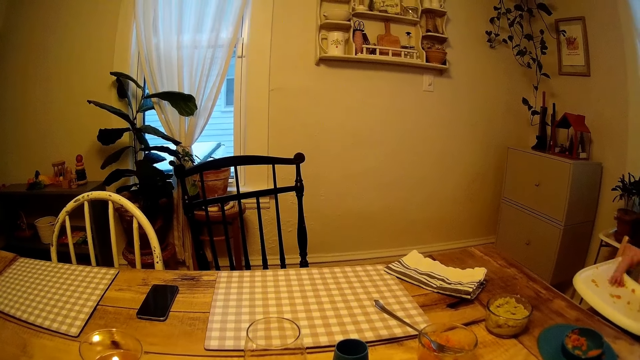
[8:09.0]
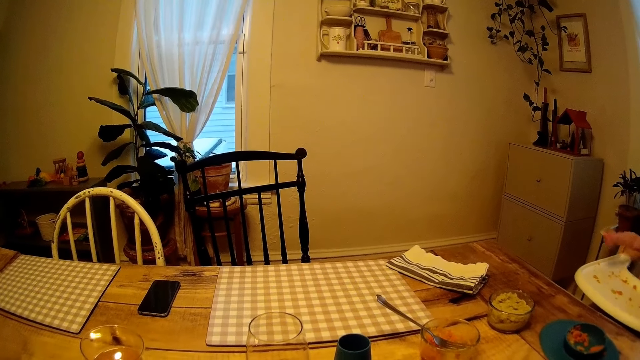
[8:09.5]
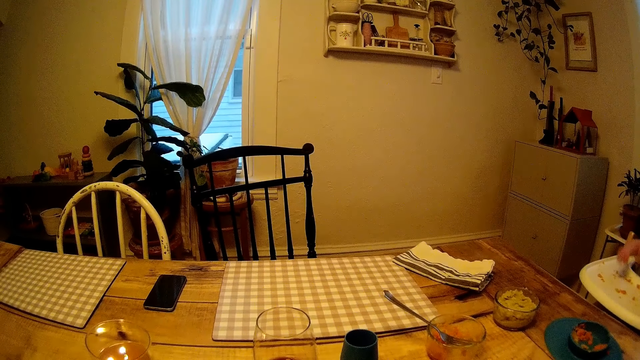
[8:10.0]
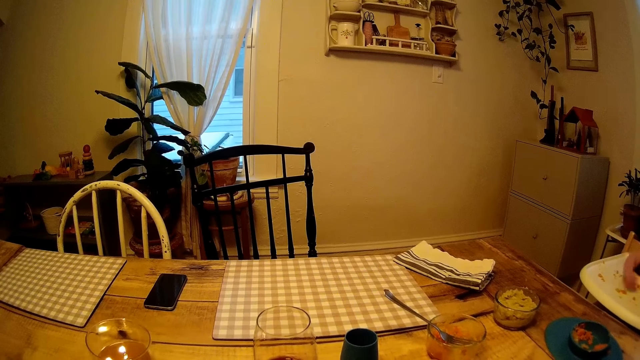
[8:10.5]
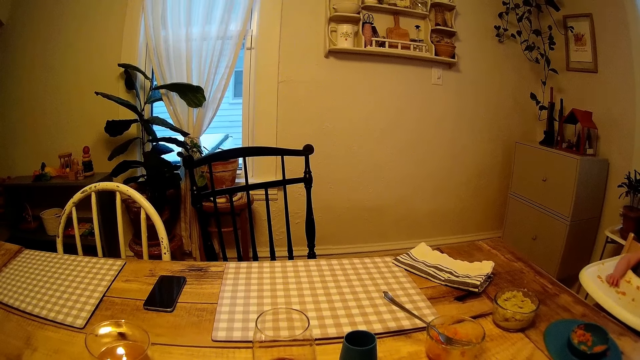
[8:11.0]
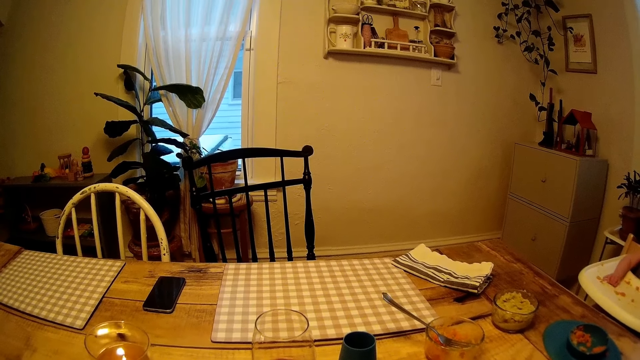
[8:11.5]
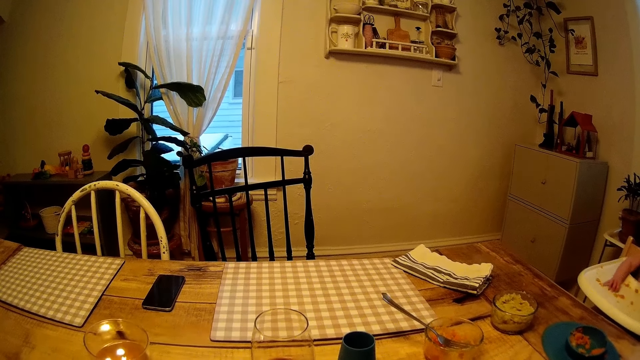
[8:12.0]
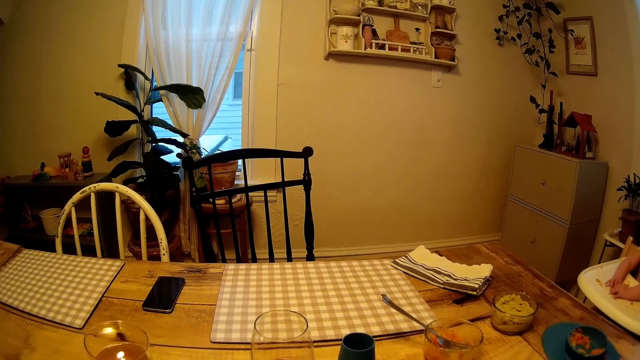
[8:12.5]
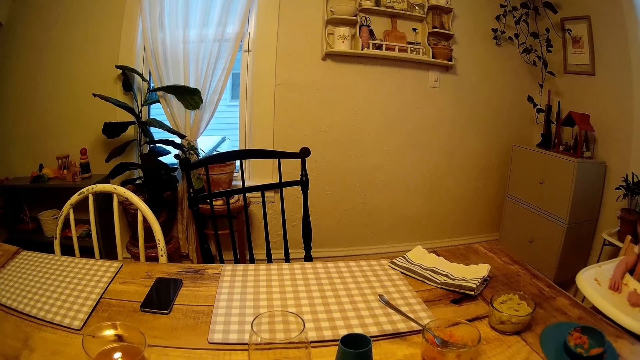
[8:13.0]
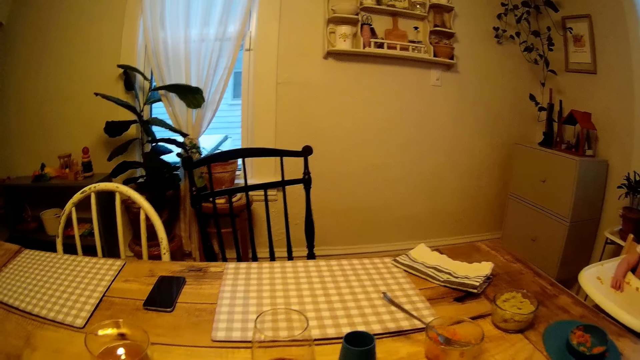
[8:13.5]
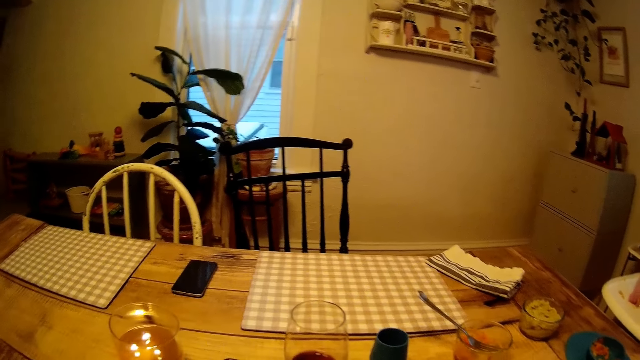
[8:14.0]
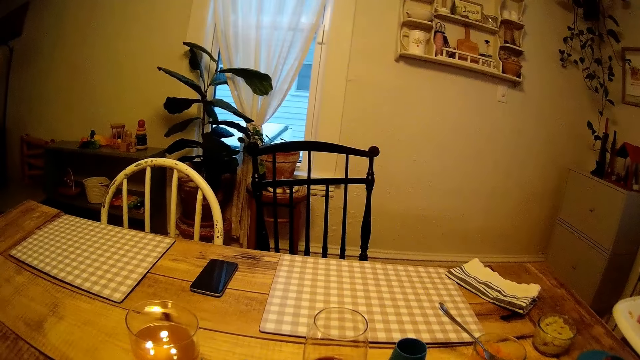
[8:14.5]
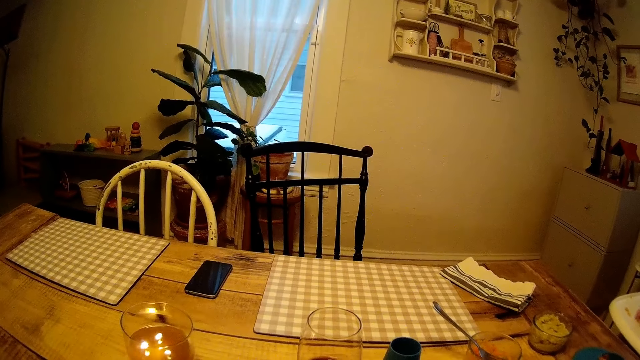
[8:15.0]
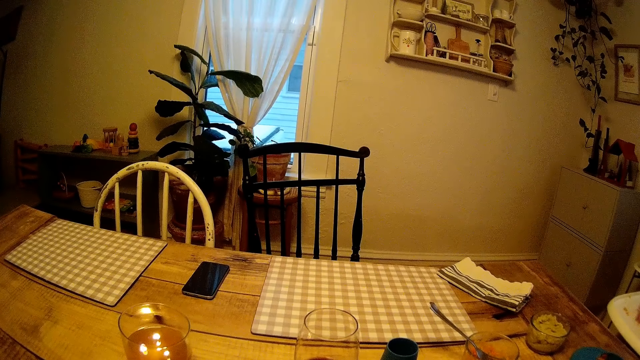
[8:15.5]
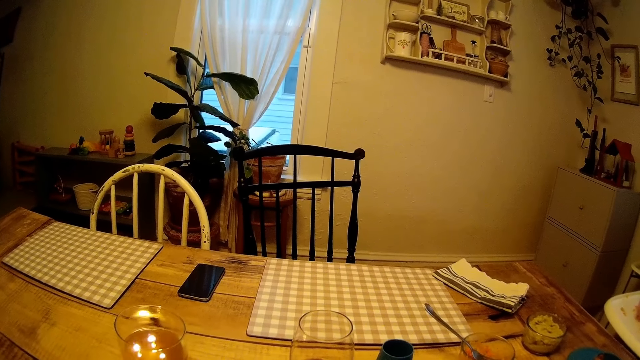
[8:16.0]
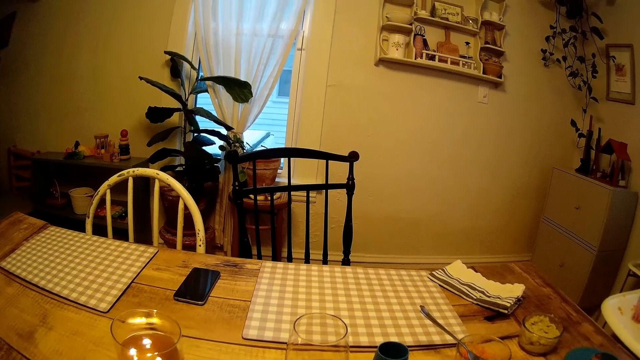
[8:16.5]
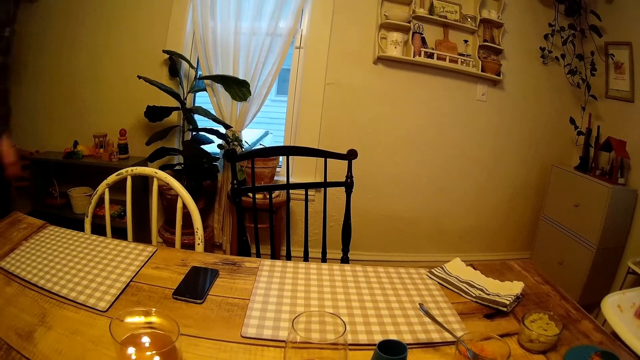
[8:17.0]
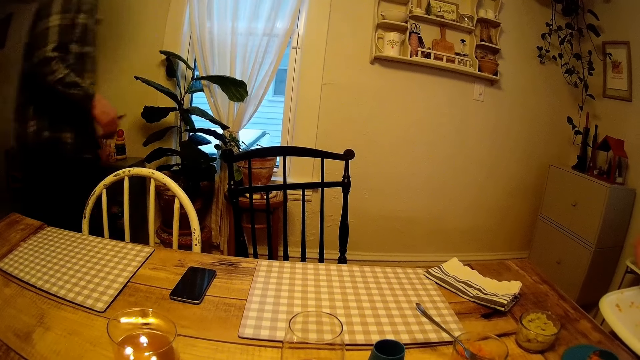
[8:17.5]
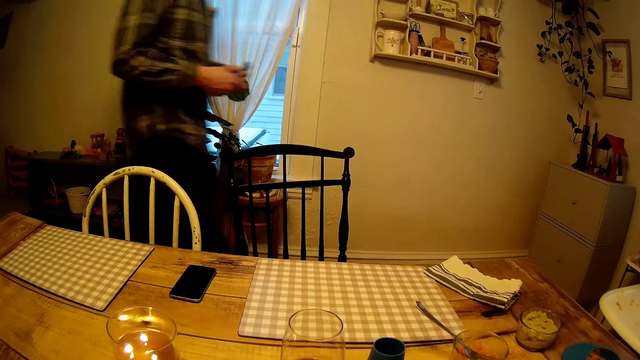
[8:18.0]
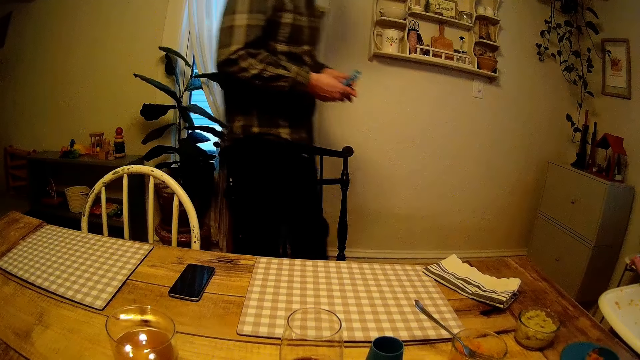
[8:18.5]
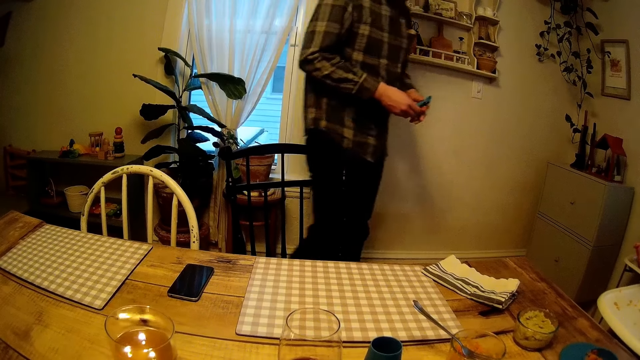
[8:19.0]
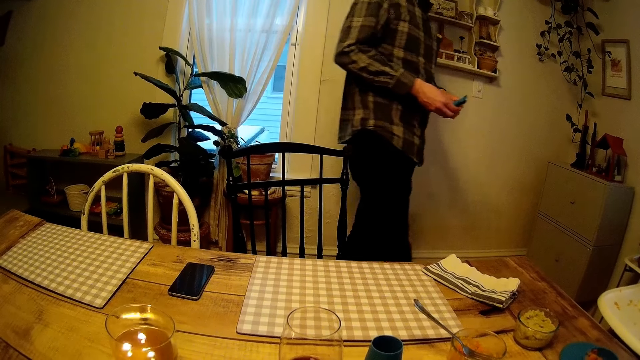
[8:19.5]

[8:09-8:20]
The man walks into the dining table with the two spoons in his hands.

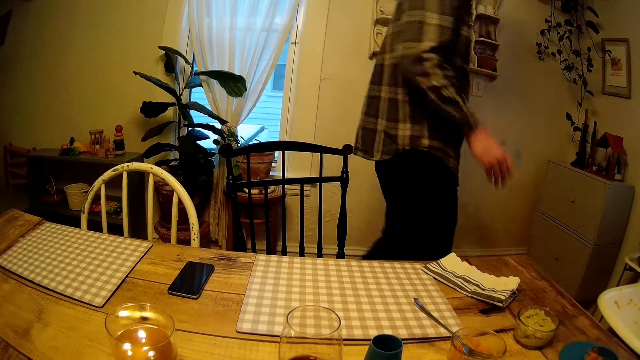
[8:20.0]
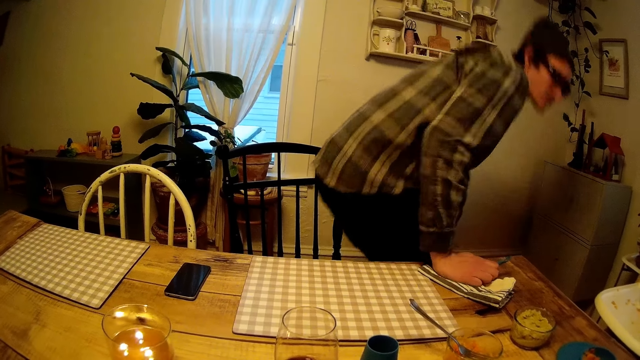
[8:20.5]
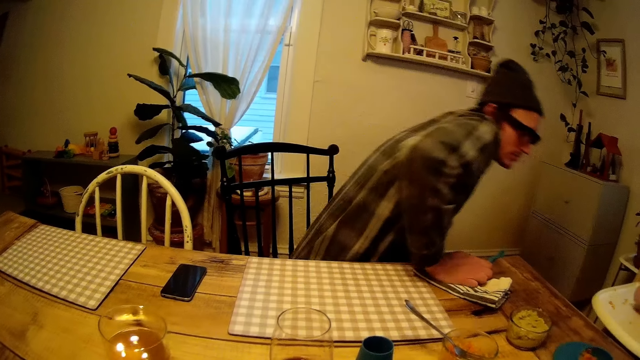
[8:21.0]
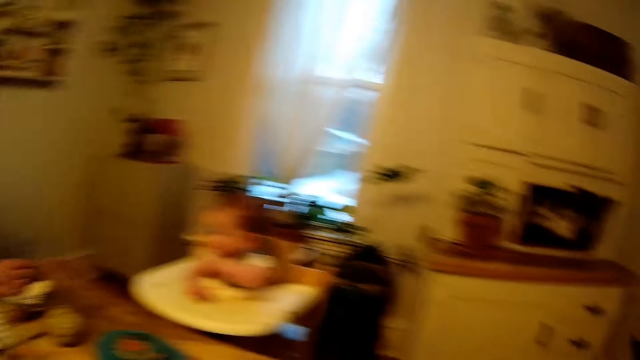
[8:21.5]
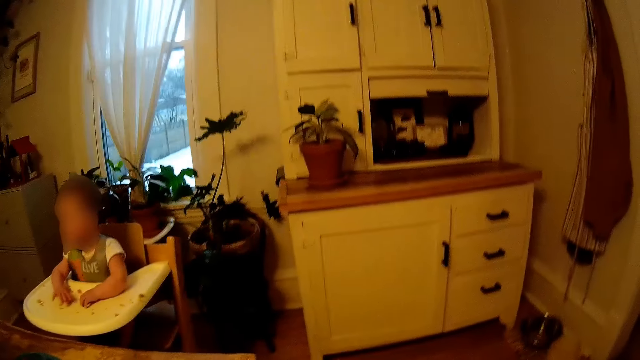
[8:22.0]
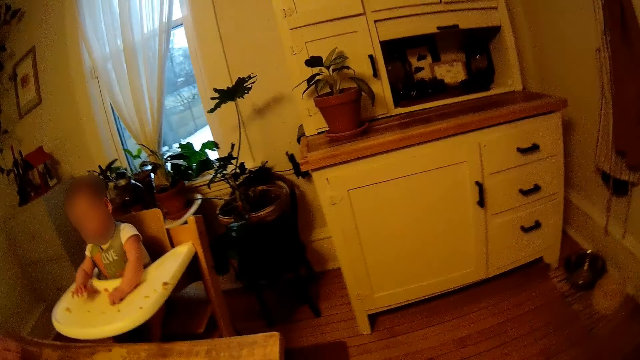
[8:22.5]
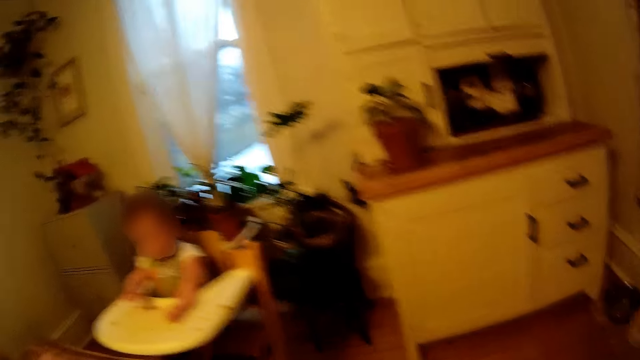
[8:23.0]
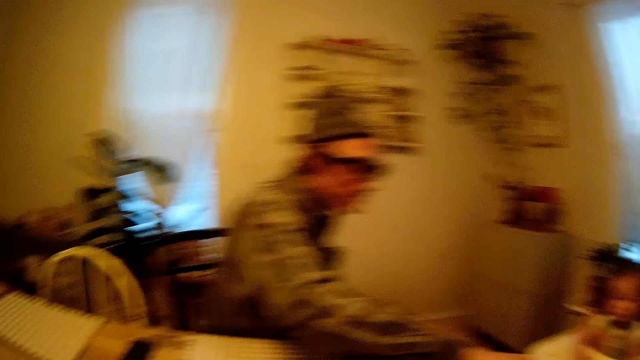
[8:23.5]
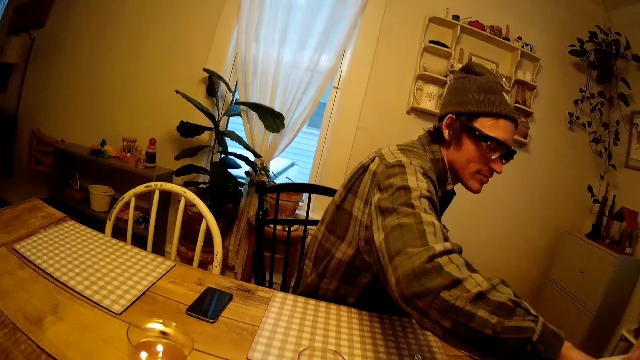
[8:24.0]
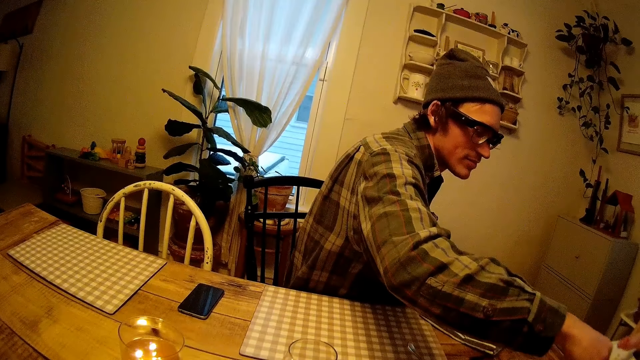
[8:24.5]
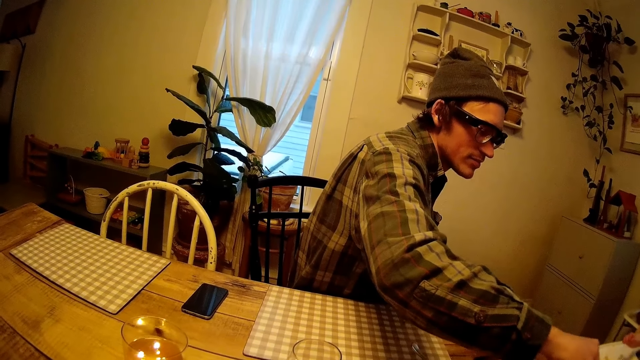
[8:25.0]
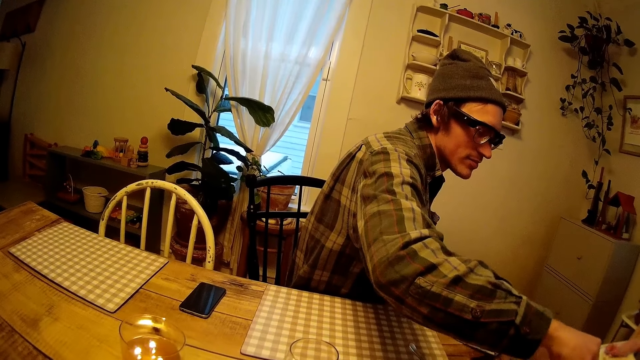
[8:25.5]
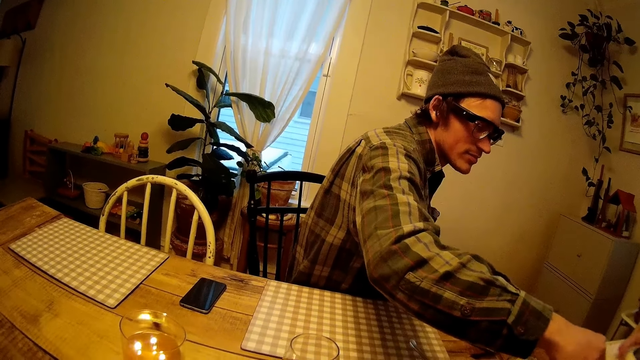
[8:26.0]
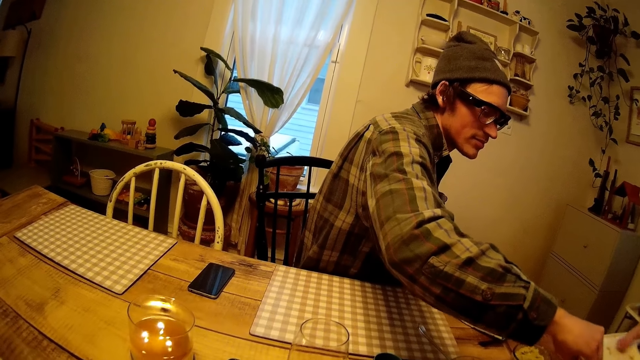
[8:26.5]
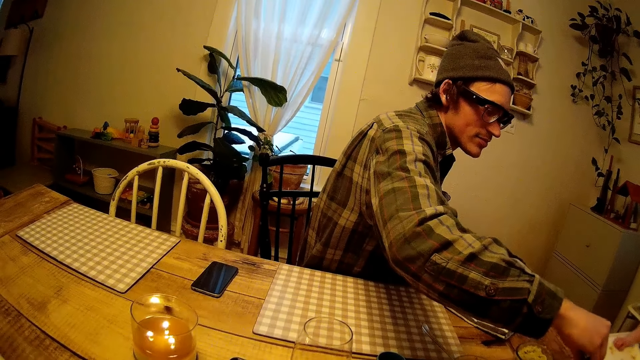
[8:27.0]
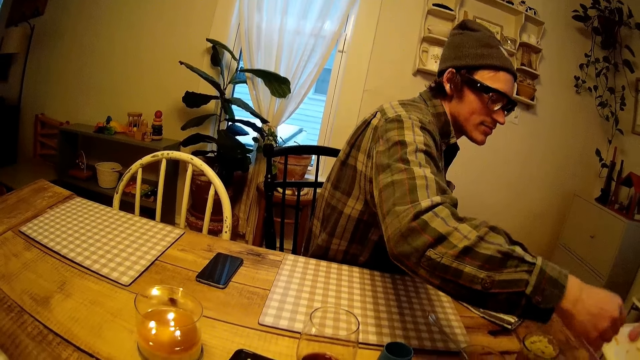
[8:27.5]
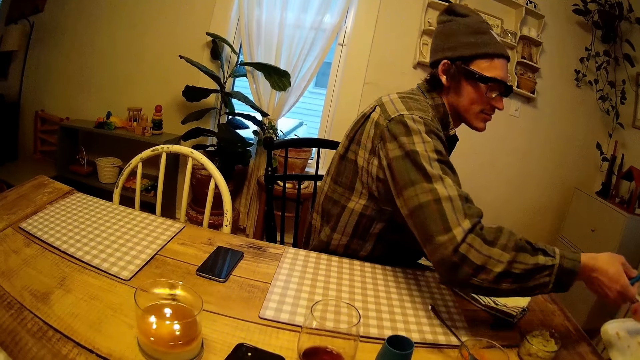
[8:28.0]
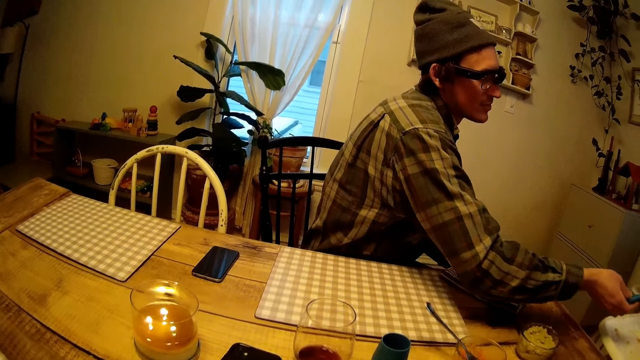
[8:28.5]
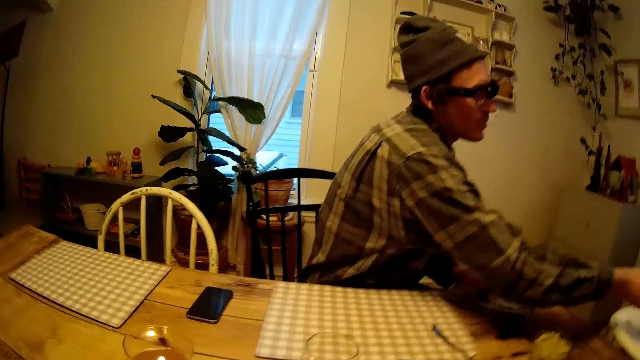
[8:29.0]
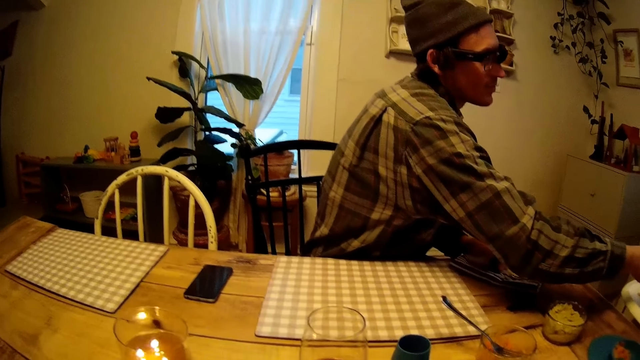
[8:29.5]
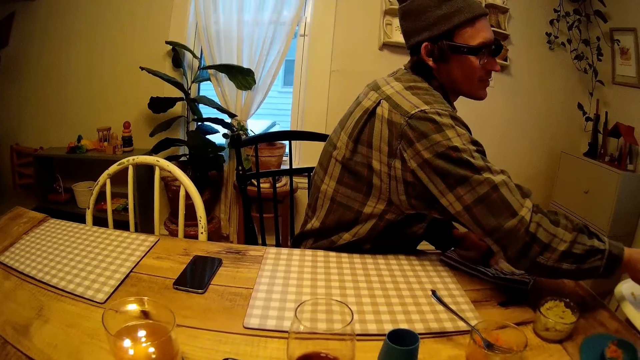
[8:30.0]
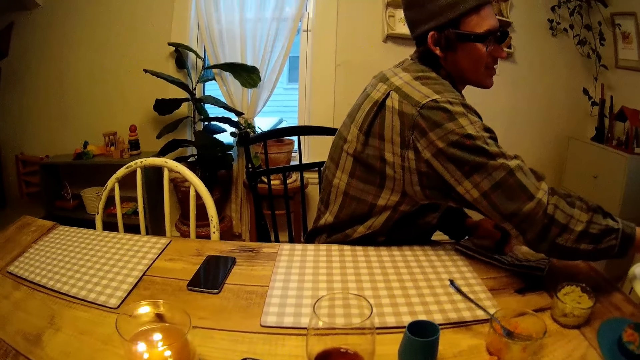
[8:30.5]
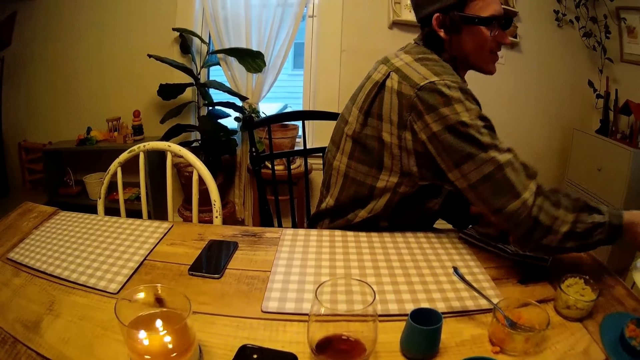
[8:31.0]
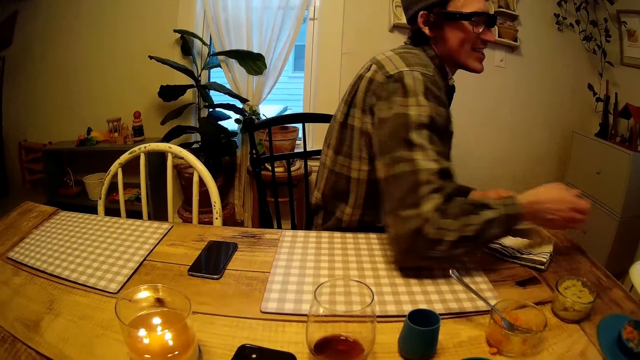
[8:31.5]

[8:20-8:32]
The man sits on the dining chair. The camera wearer looks around and converses with the man. The man stretches a spoon in his right hand towards the baby and plays with the baby.
